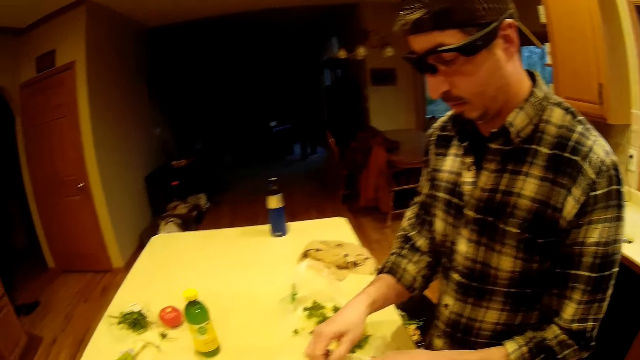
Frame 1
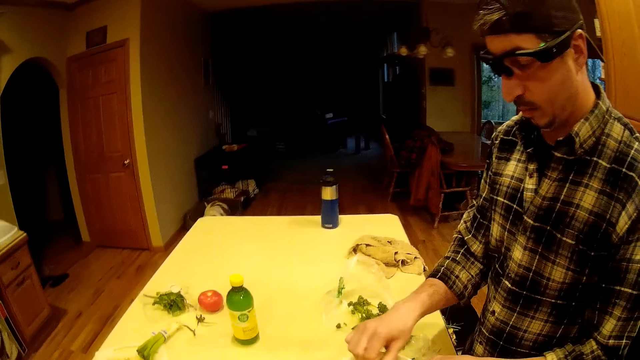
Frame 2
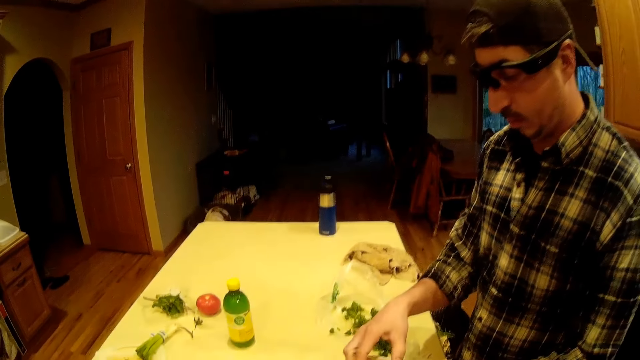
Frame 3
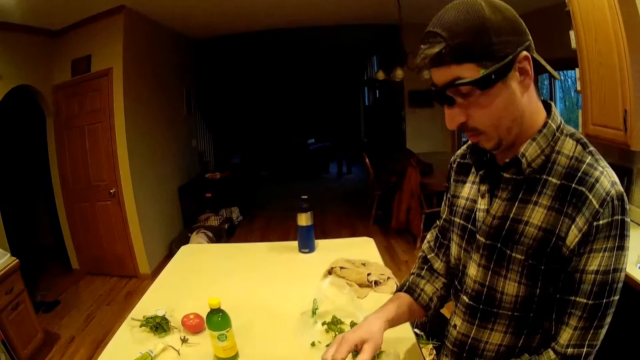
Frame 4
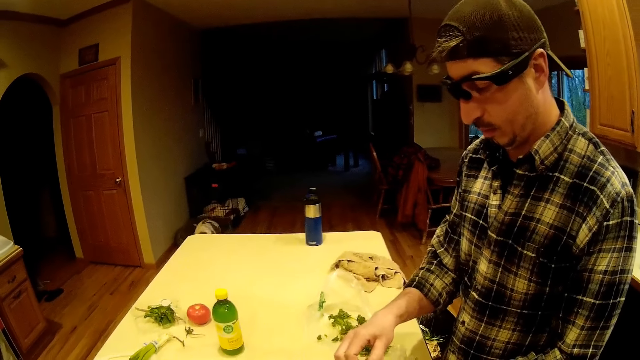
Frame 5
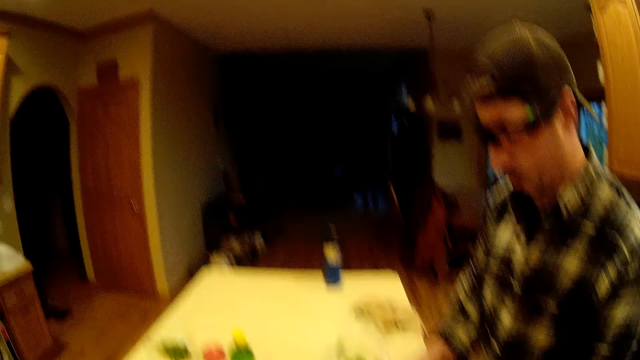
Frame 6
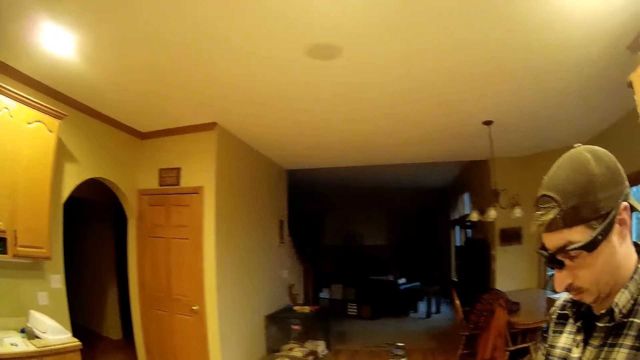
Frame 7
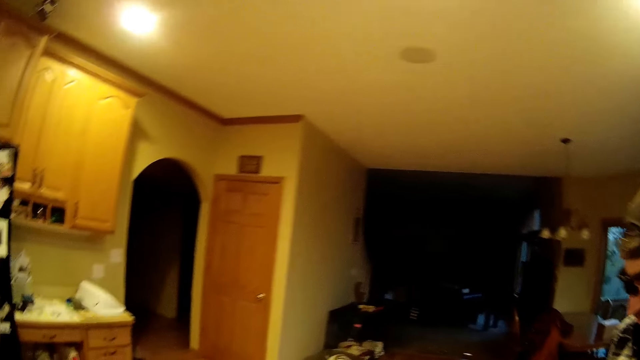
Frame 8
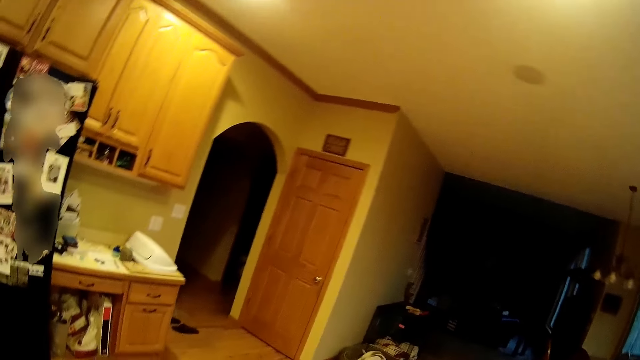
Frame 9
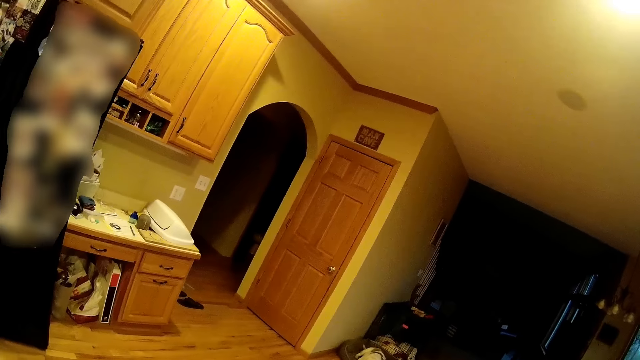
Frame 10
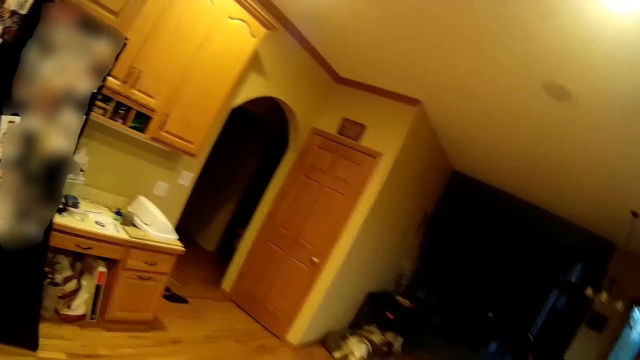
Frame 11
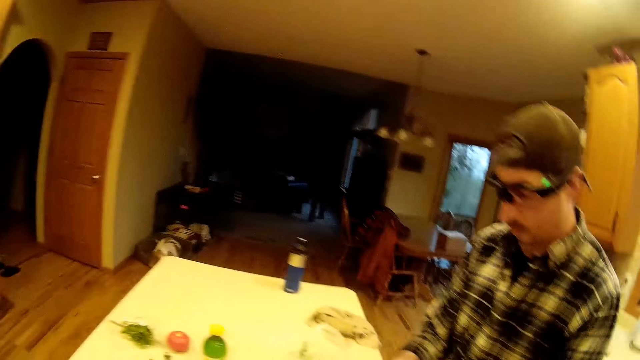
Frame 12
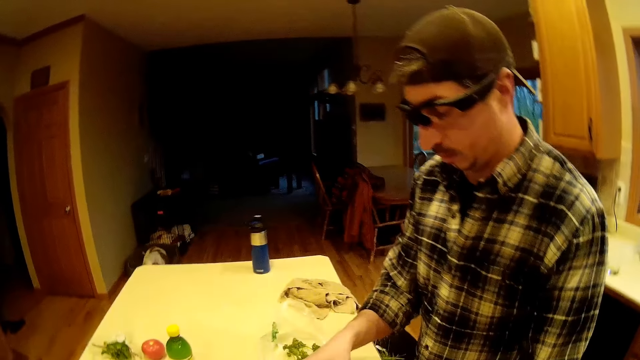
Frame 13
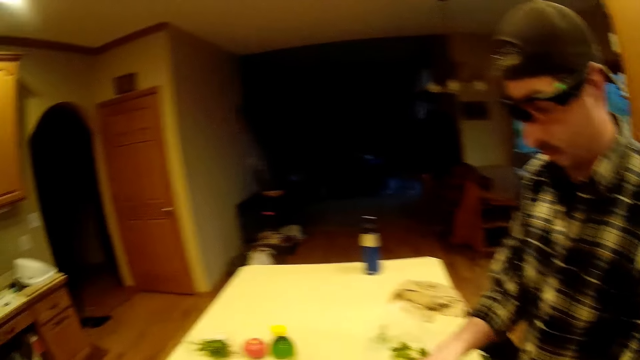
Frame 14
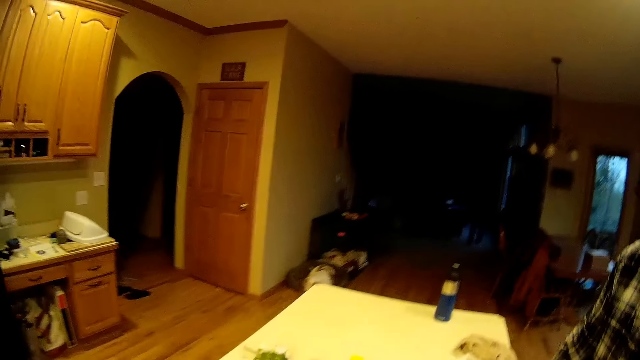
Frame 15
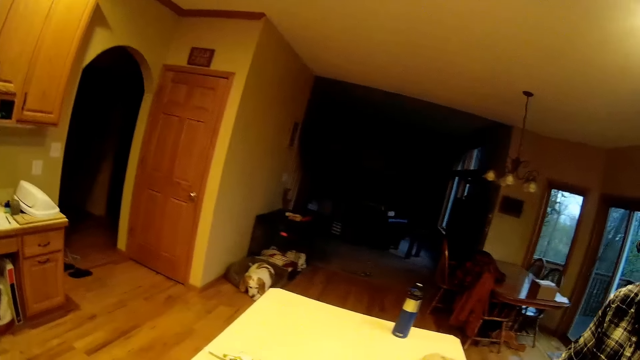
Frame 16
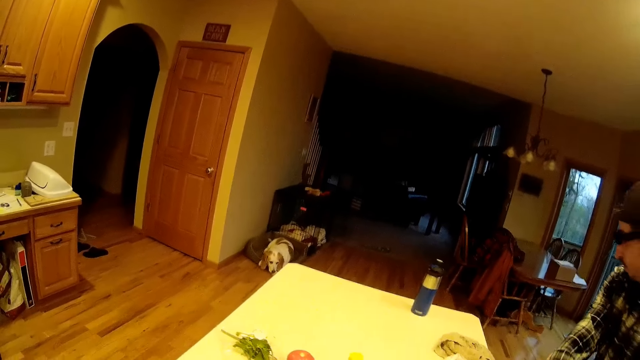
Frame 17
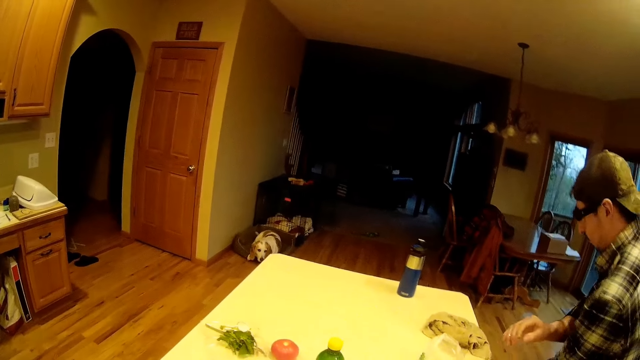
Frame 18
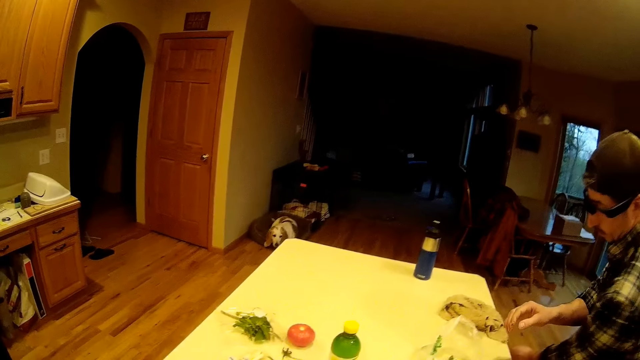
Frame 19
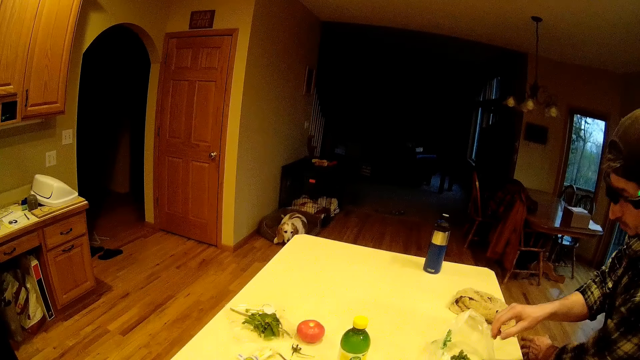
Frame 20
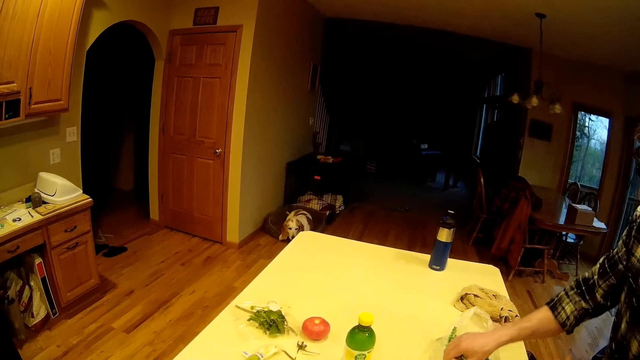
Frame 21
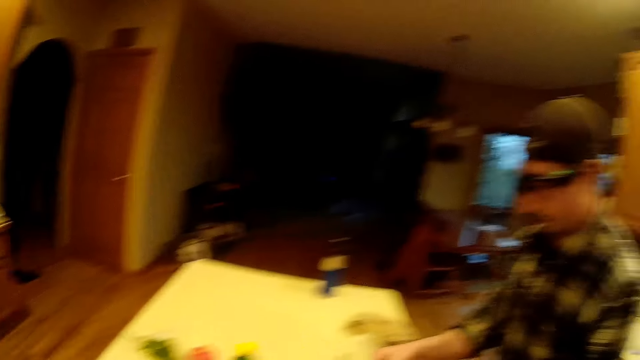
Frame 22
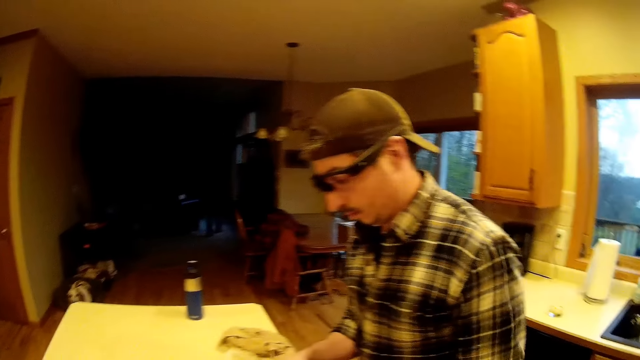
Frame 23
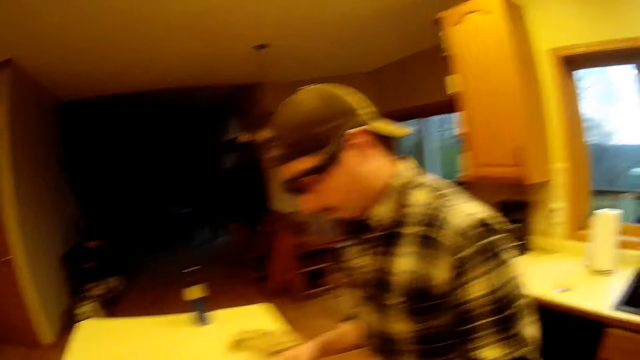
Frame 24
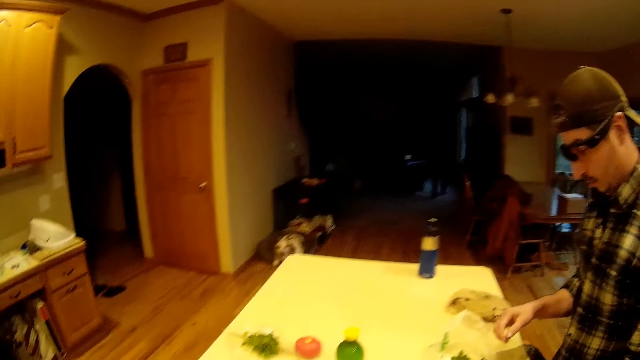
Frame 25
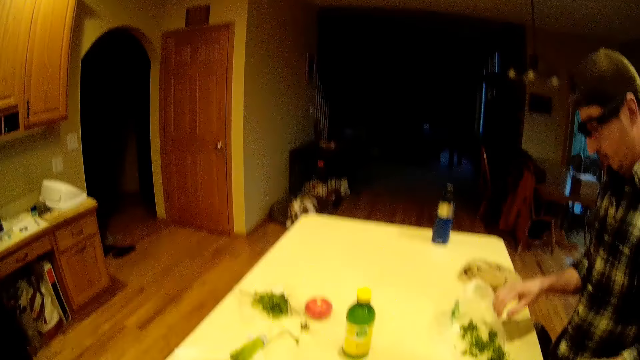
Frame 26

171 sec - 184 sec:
The camera wearer looks around the room. The man throws some dirt into the waste bin with his left hand.

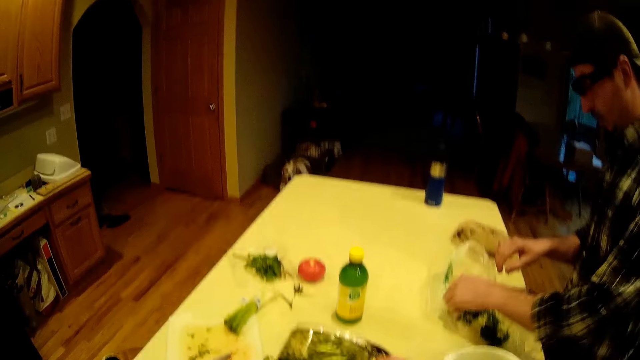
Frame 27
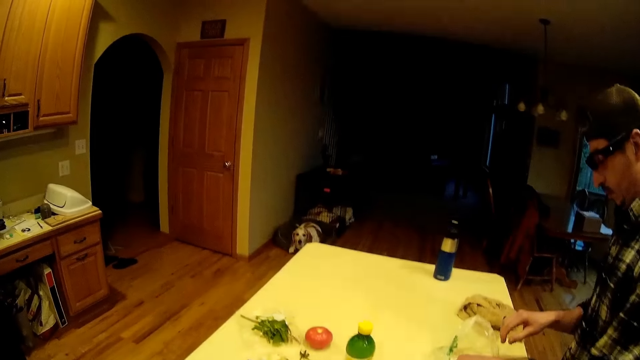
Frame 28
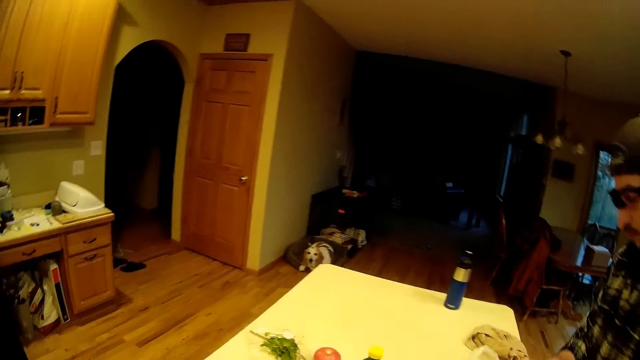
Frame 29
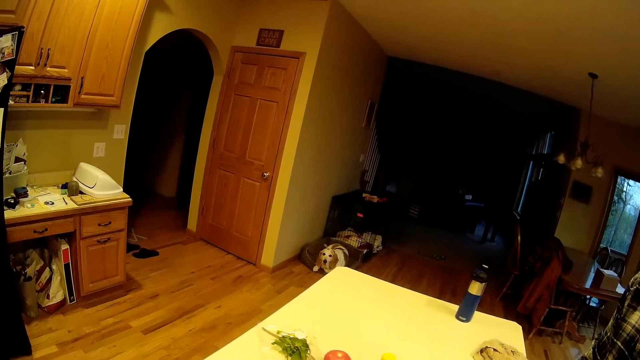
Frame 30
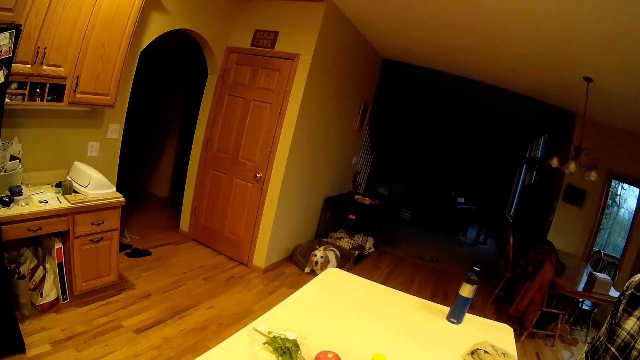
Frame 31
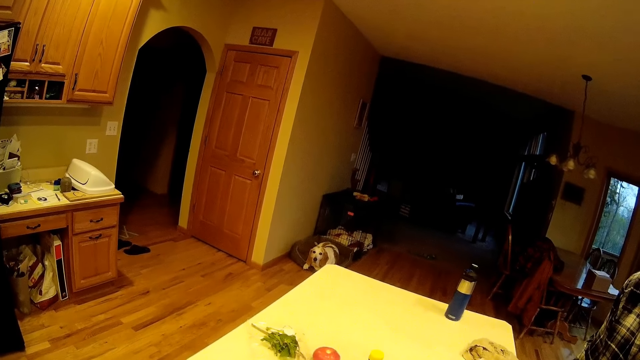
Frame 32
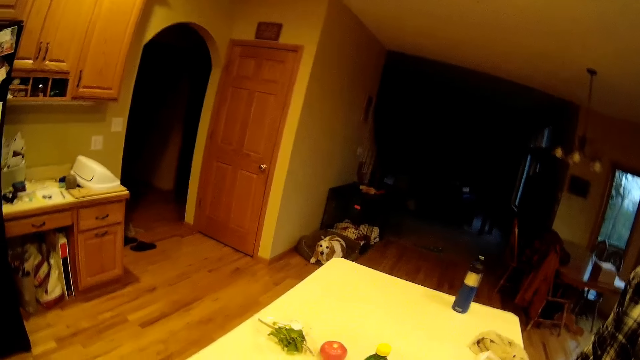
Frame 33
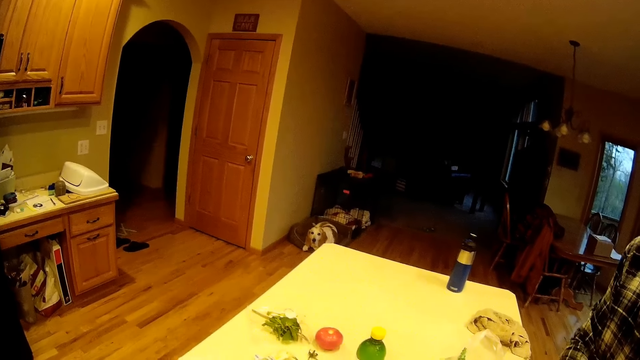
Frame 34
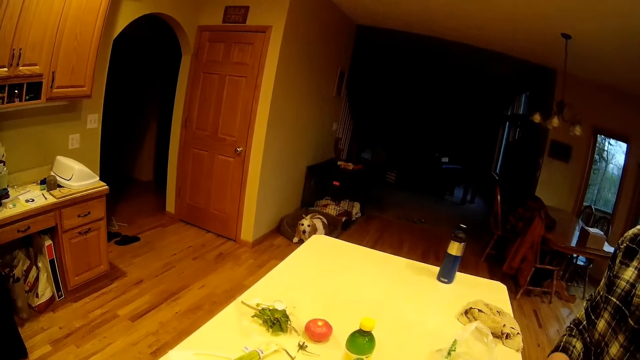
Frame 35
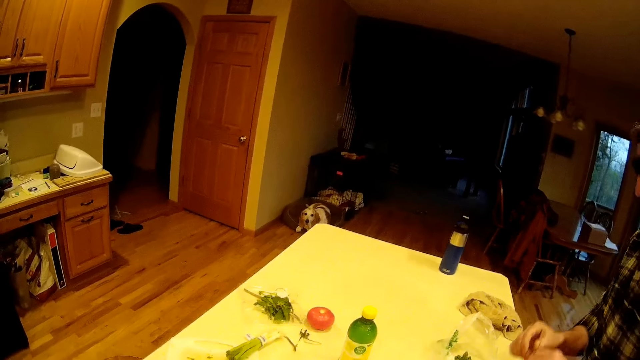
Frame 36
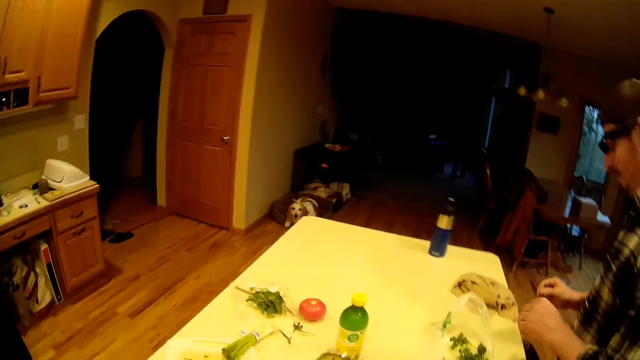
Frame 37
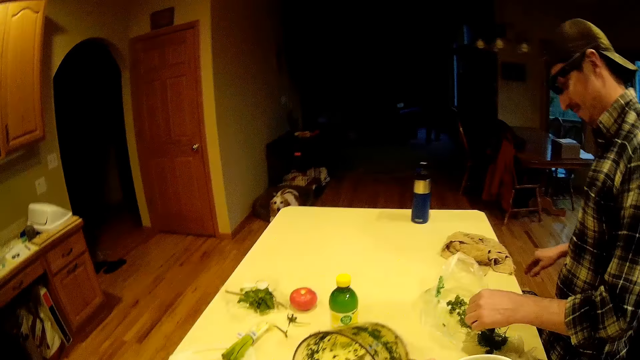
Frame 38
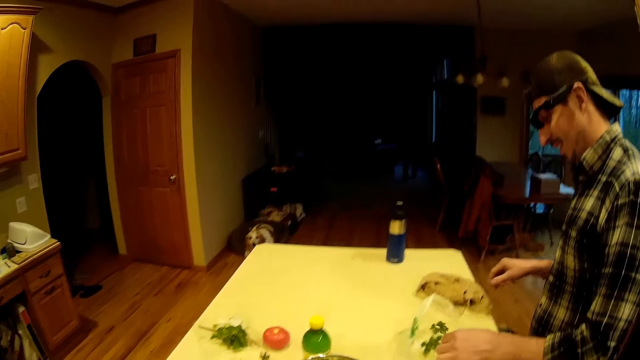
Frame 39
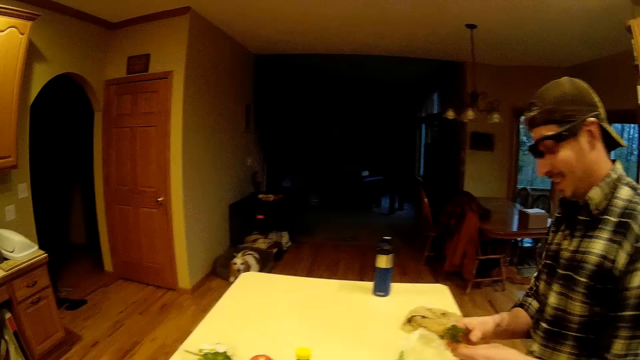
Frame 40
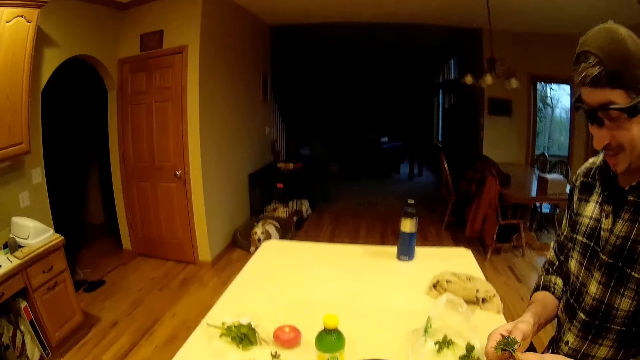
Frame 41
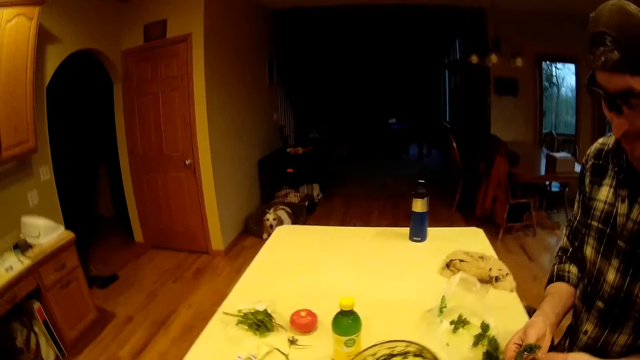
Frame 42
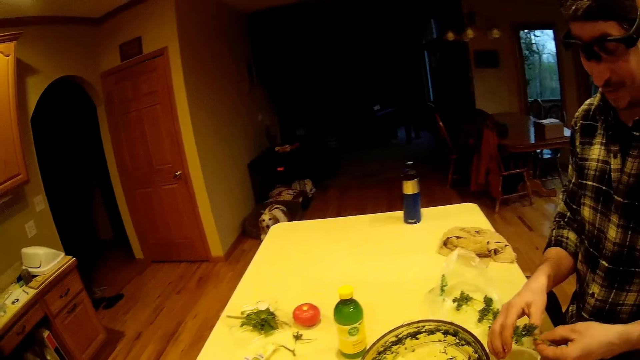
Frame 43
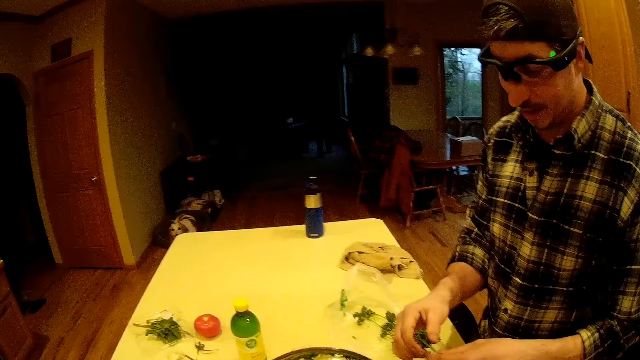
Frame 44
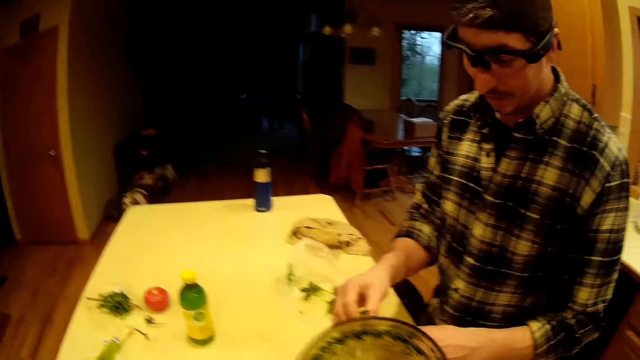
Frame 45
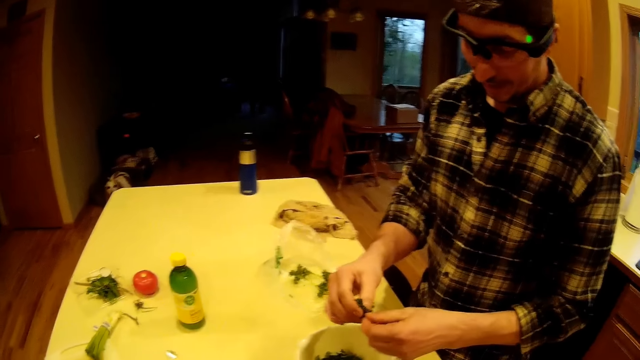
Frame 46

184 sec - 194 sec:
A man throws some dirt into the waste bin with his right hand. The camera wearer raises the blender from the table with her left hand. The man picks some mint leaves from the kitchen table with his left hand. The camera wearer converses with the man. The man plucks from the mint leaves in his left hand with his right hand and drops the mint leaves into the white bowl on the kitchen table. The man plucks from the mint leaves in his left hand with his right hand. The camera wearer raises the blender from the table with her left hand.
